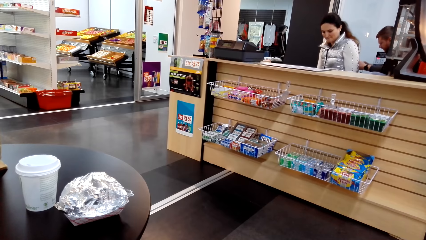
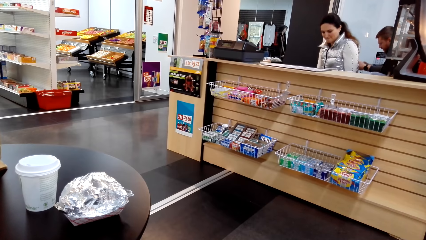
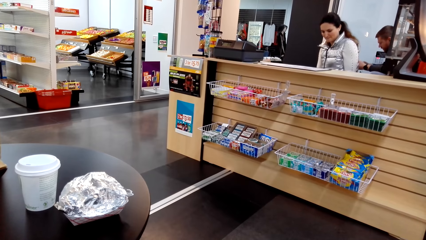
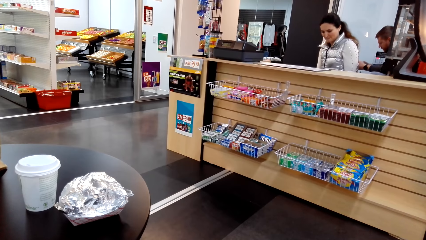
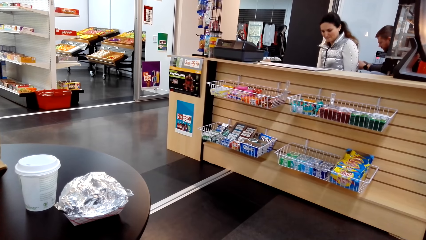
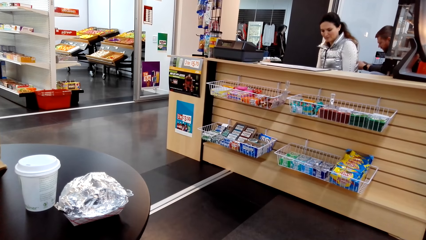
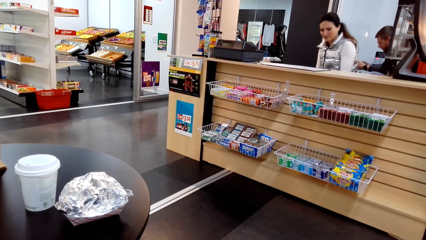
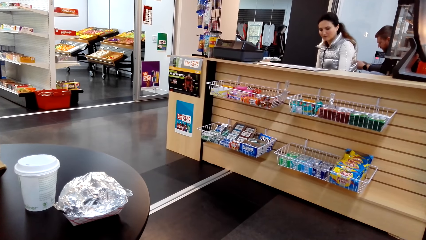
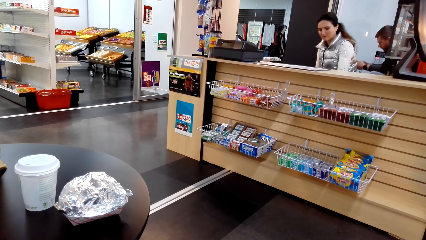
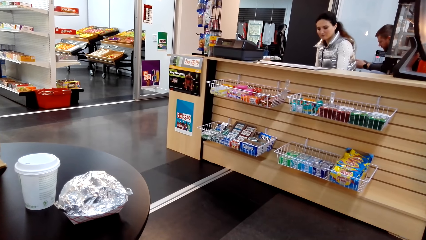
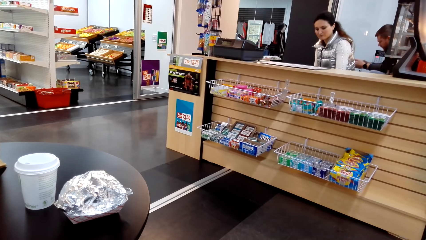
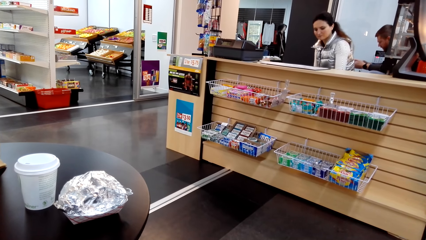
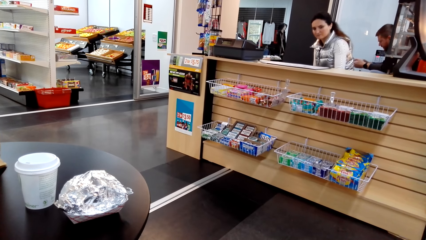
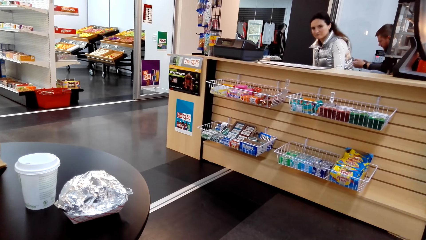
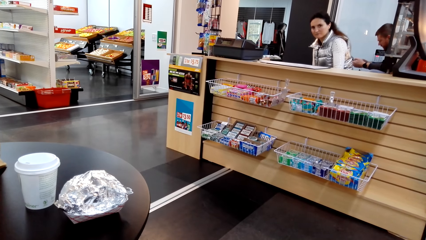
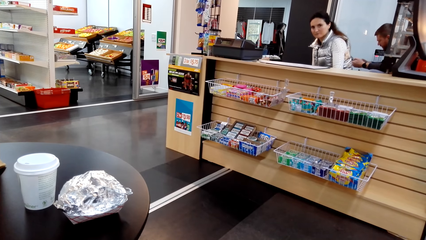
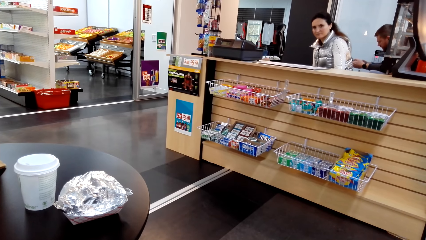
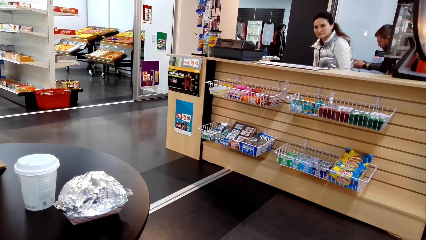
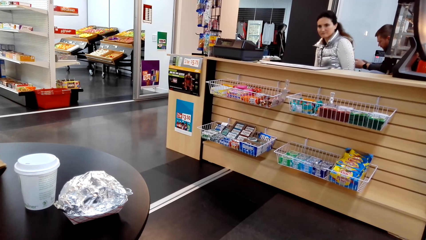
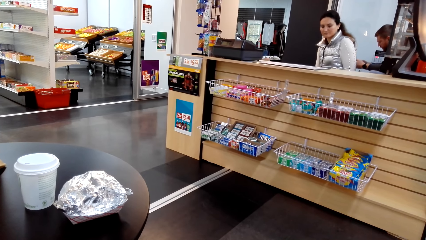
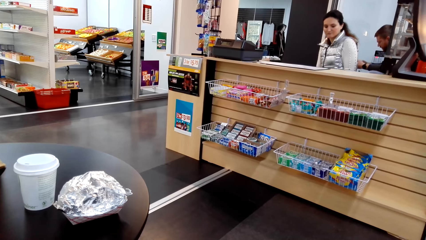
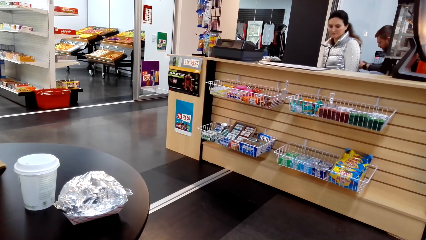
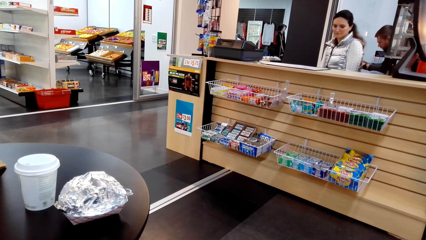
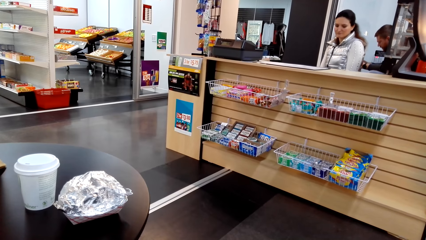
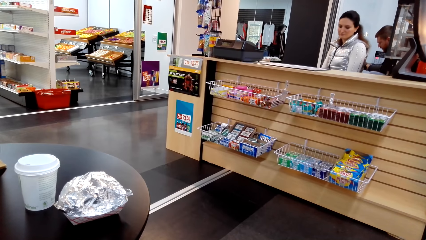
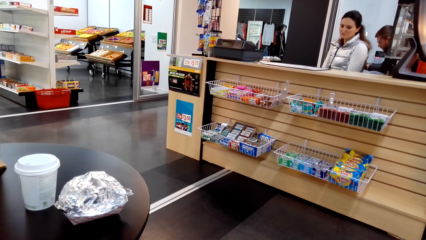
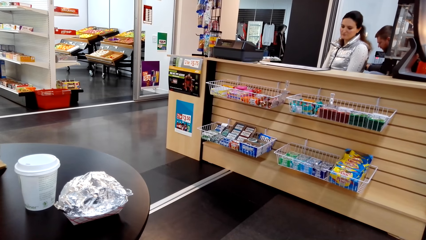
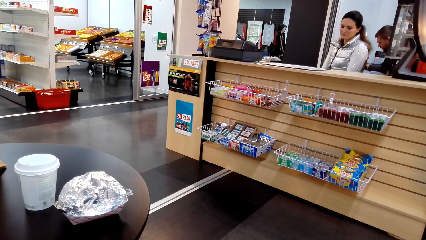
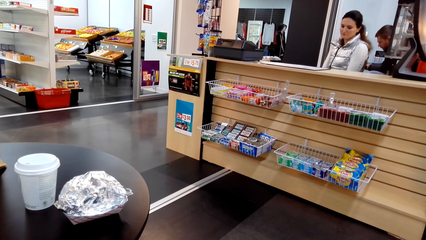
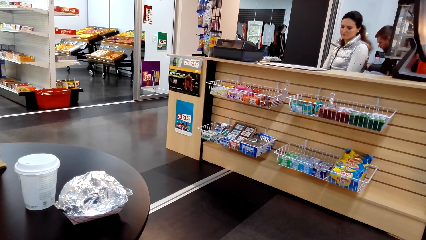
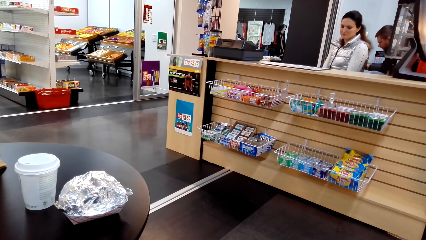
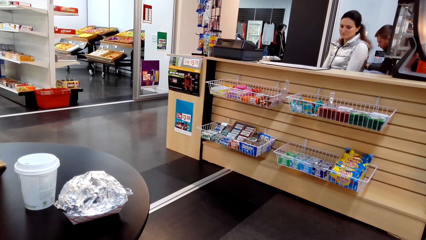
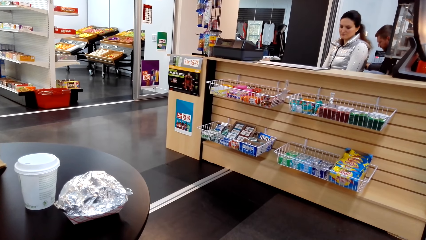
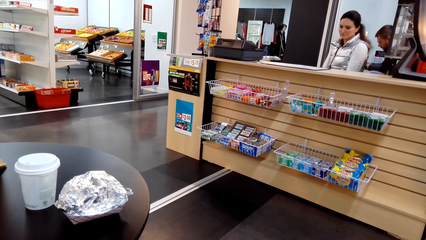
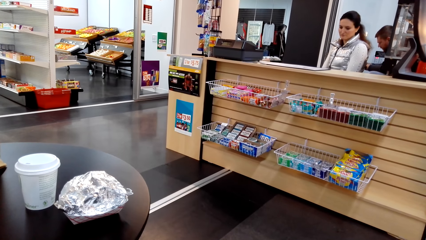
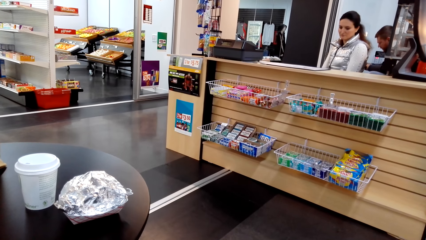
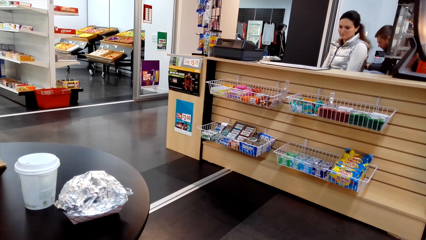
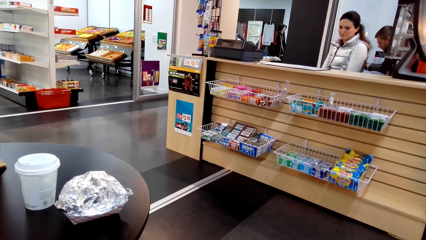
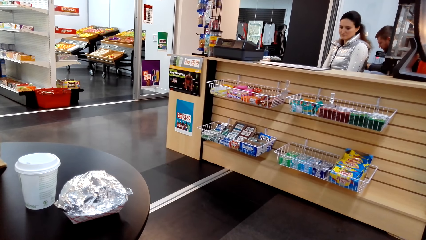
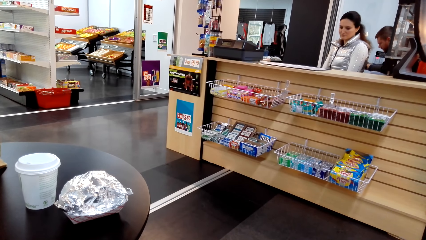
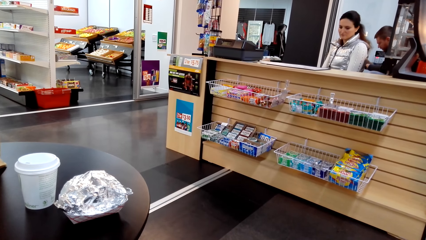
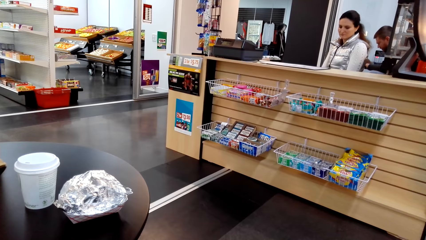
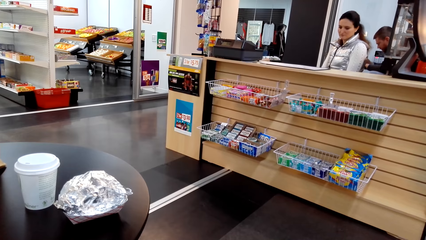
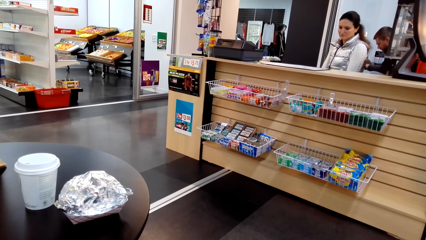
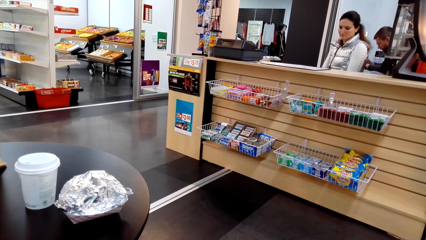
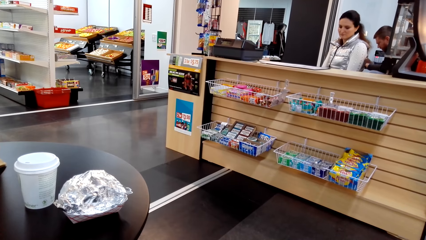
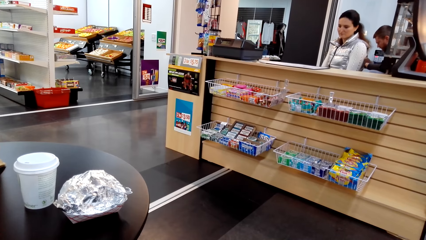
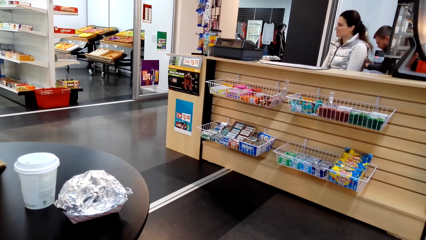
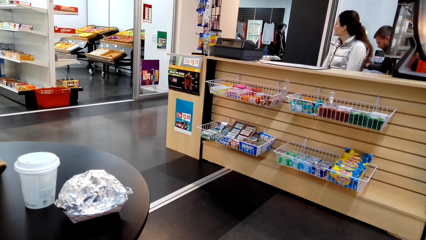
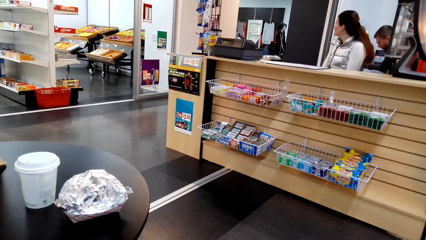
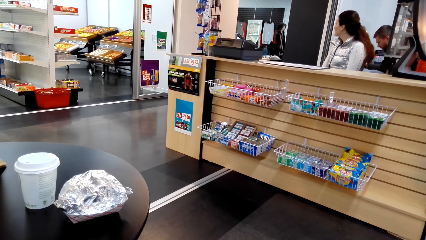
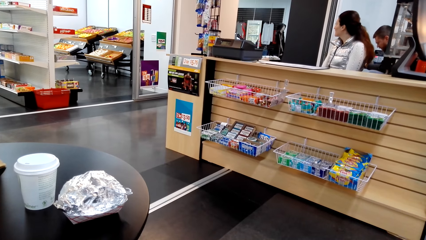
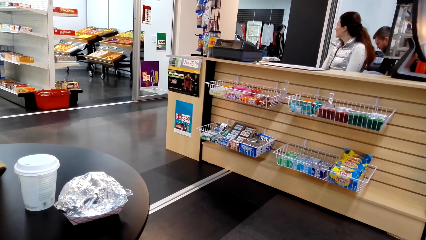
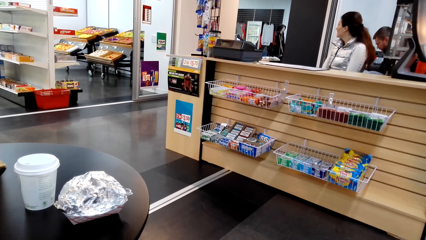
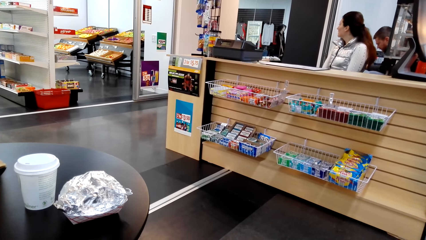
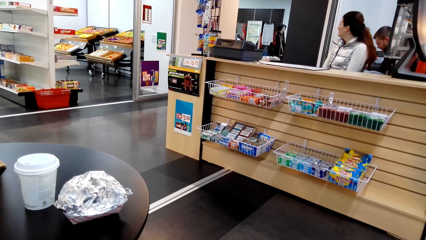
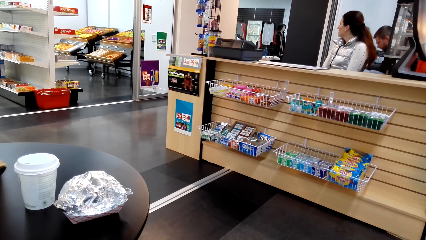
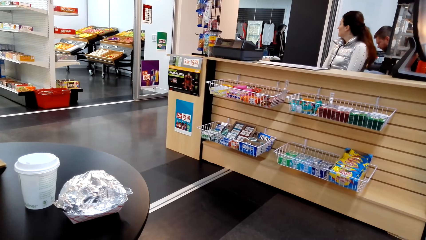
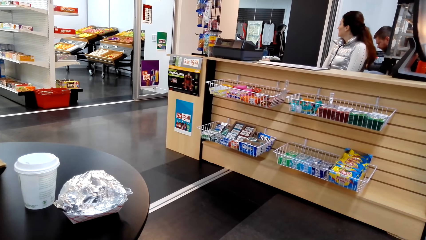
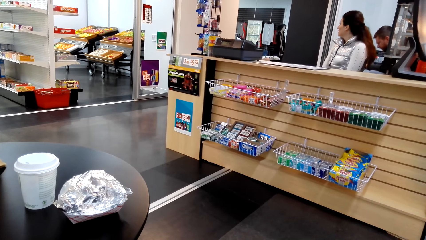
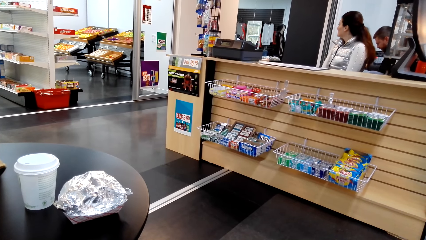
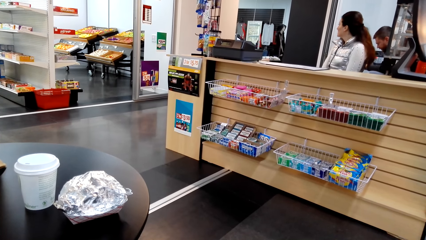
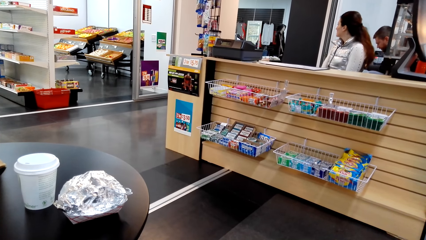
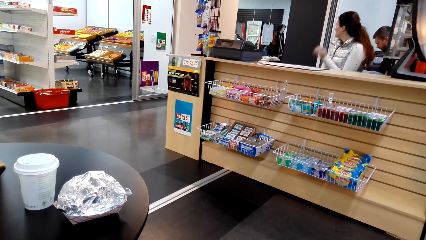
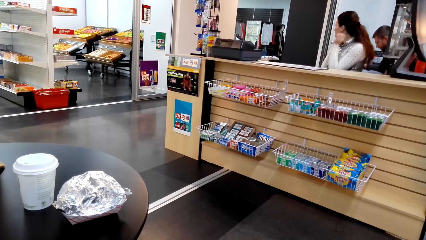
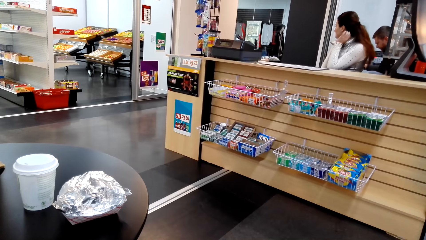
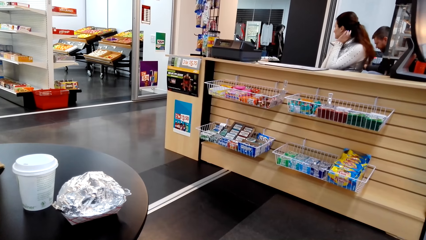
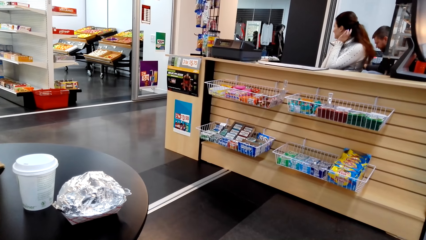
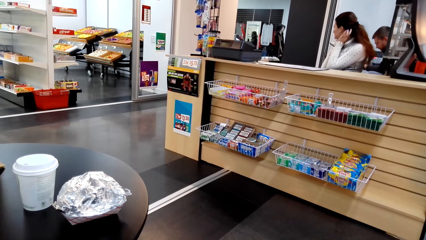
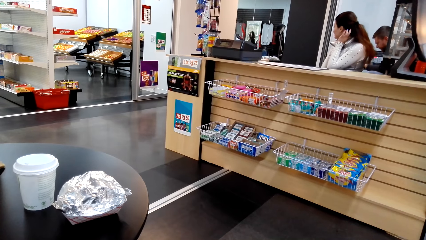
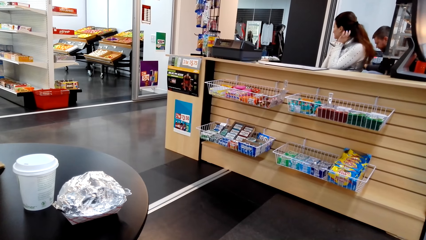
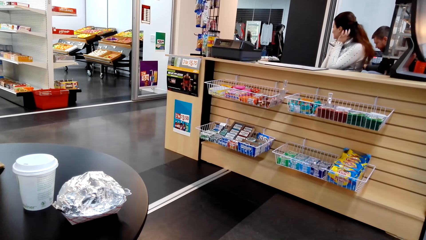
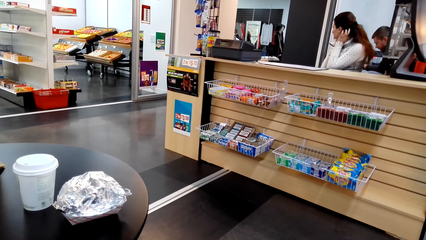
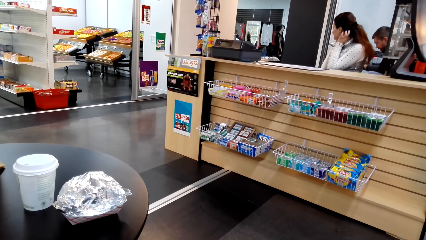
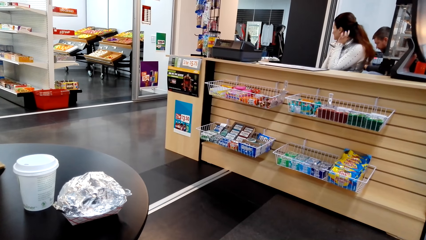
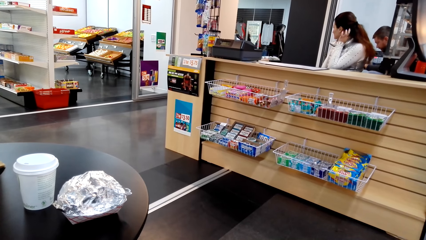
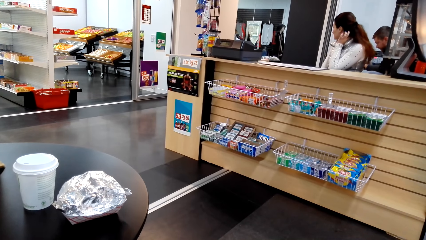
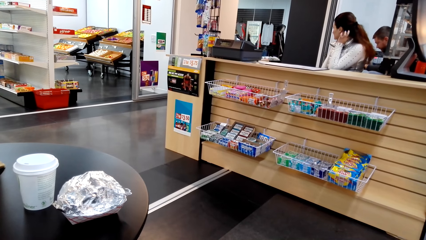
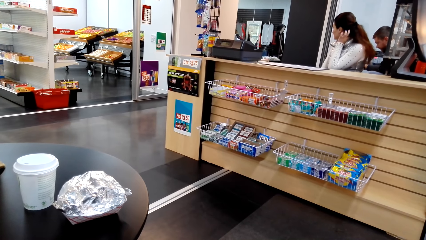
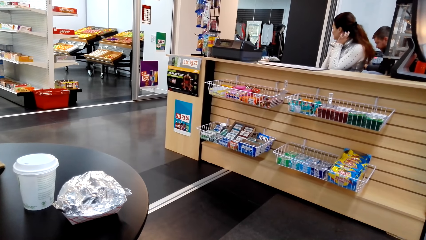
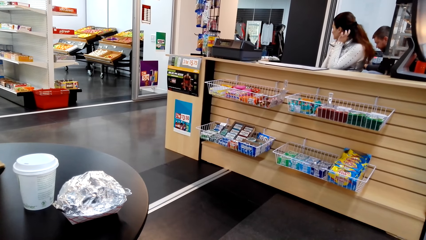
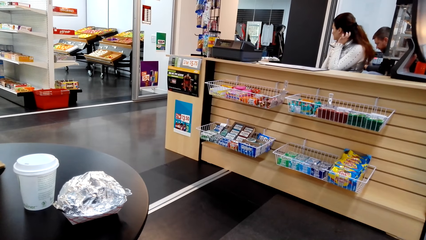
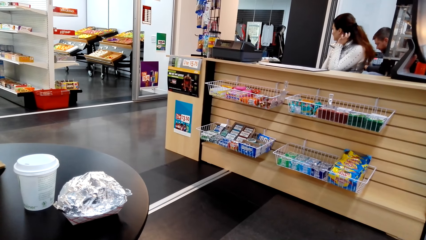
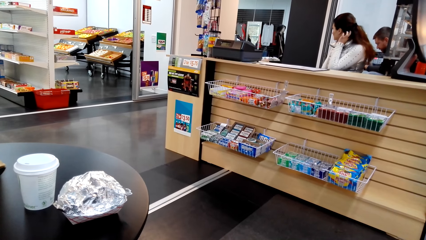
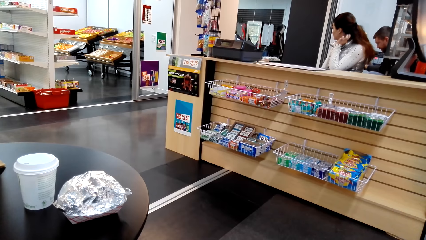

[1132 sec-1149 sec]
A lady looks at the camera wearer. The lady looks to the other side and rubs her neck.
